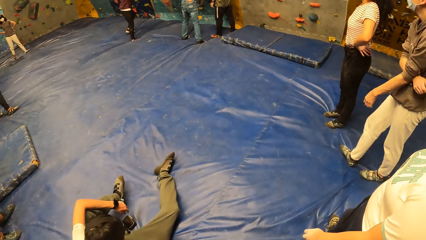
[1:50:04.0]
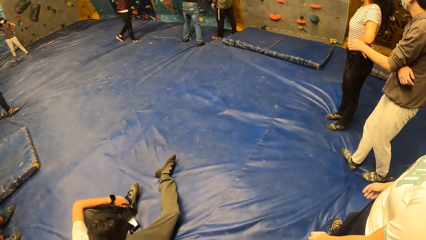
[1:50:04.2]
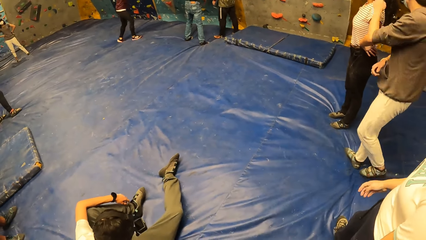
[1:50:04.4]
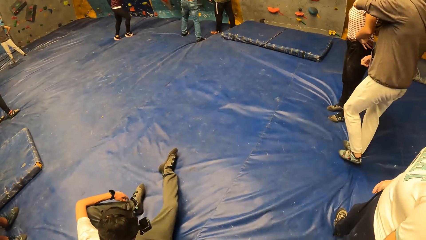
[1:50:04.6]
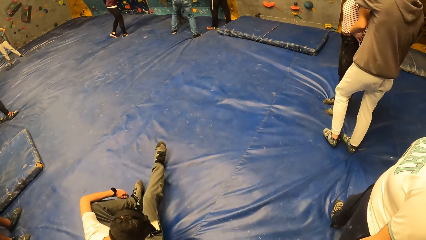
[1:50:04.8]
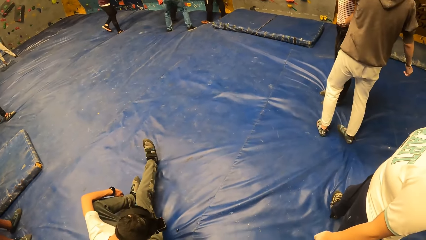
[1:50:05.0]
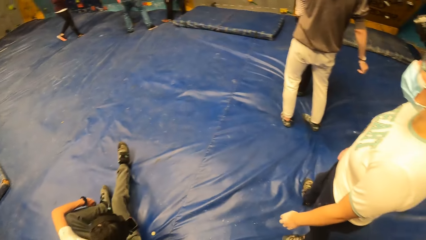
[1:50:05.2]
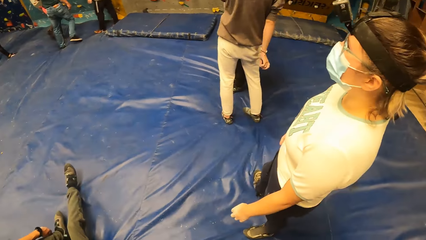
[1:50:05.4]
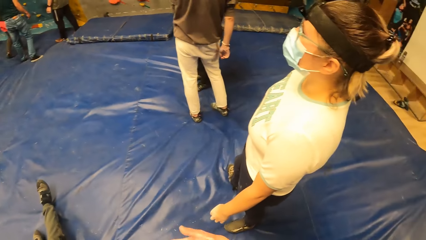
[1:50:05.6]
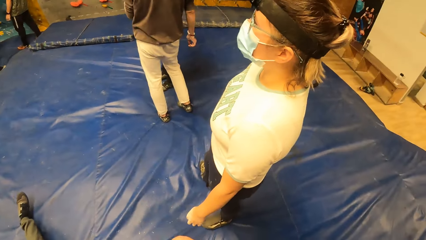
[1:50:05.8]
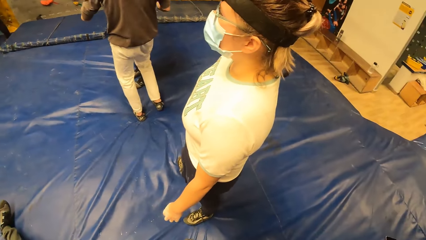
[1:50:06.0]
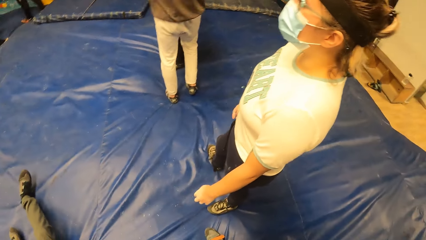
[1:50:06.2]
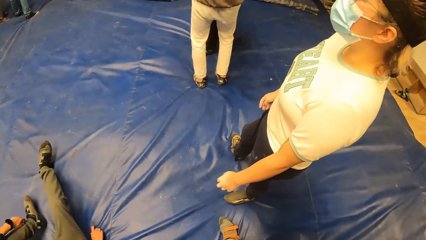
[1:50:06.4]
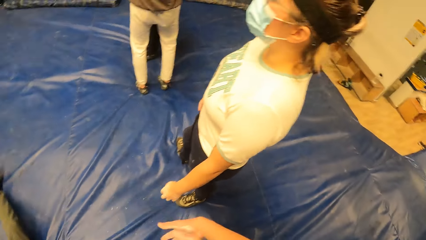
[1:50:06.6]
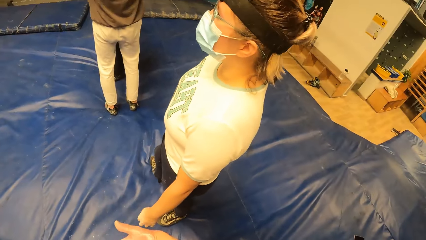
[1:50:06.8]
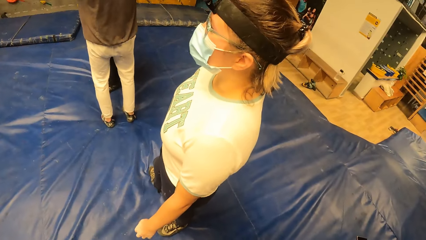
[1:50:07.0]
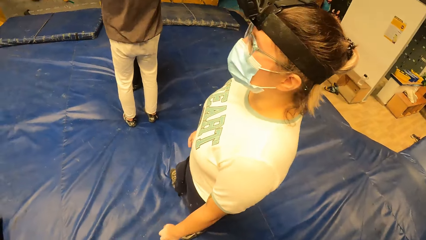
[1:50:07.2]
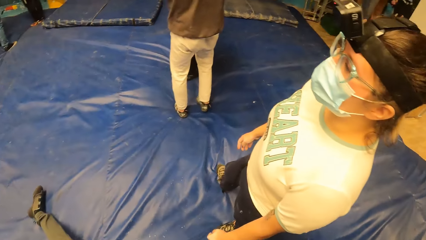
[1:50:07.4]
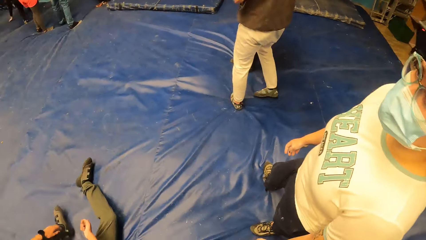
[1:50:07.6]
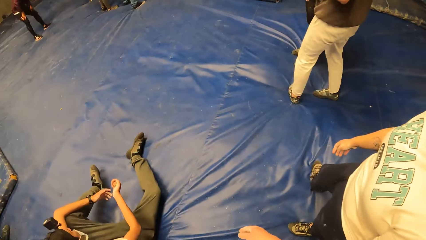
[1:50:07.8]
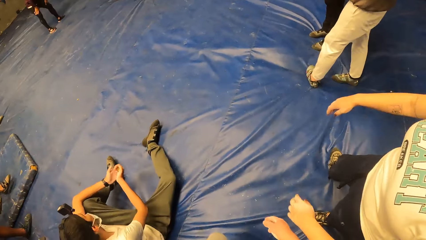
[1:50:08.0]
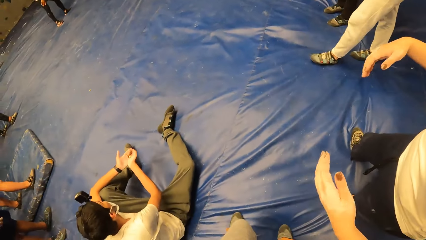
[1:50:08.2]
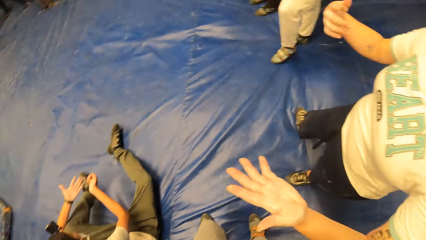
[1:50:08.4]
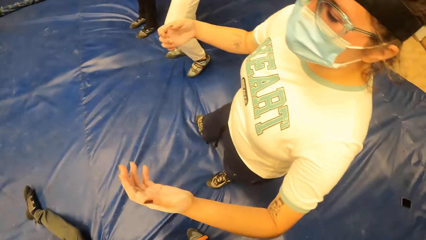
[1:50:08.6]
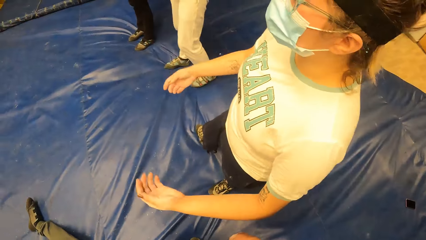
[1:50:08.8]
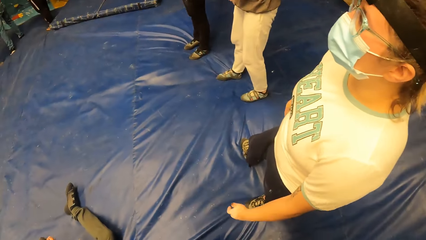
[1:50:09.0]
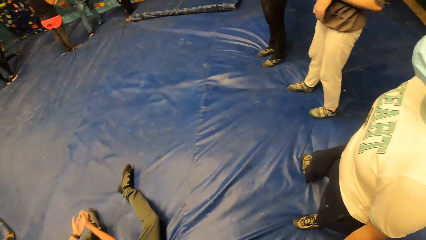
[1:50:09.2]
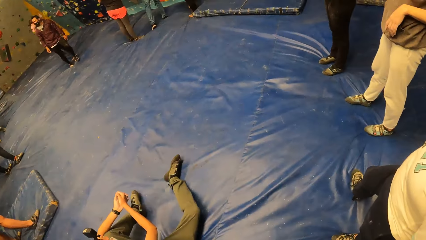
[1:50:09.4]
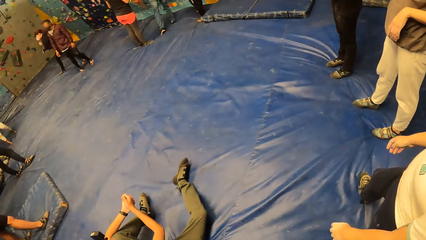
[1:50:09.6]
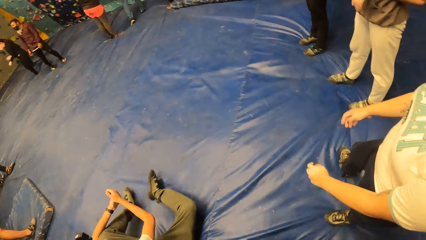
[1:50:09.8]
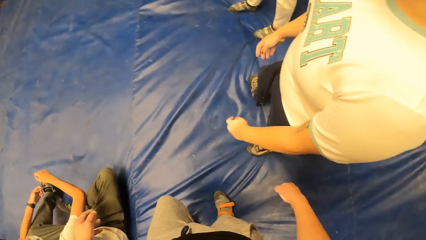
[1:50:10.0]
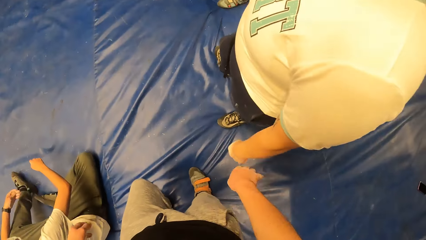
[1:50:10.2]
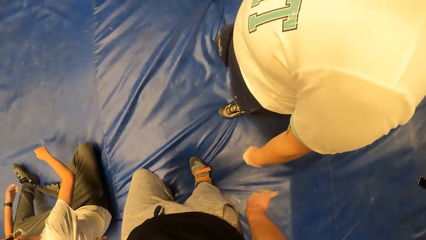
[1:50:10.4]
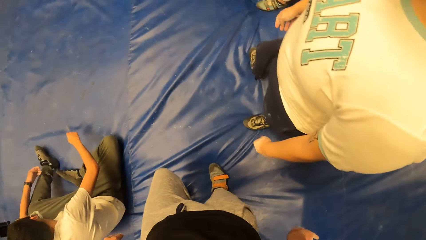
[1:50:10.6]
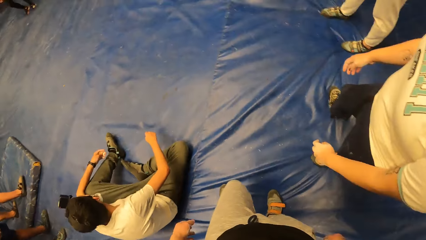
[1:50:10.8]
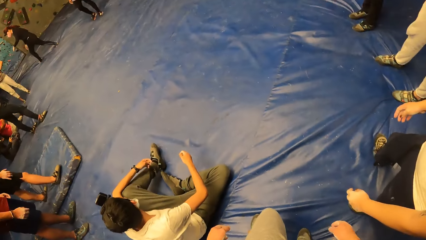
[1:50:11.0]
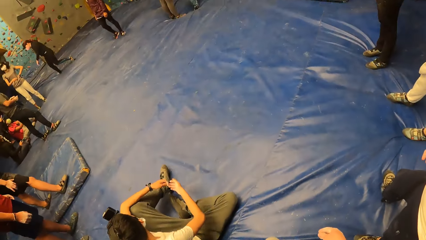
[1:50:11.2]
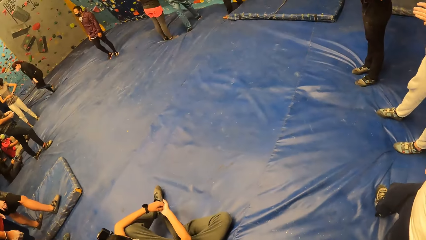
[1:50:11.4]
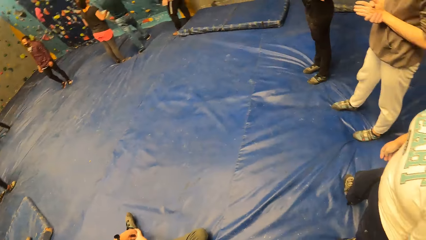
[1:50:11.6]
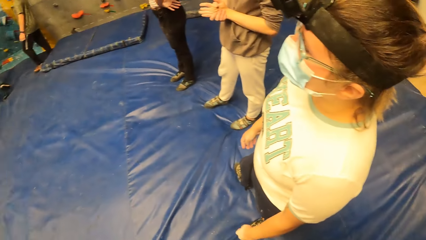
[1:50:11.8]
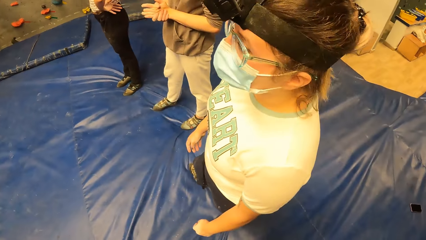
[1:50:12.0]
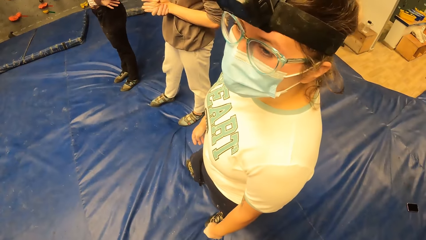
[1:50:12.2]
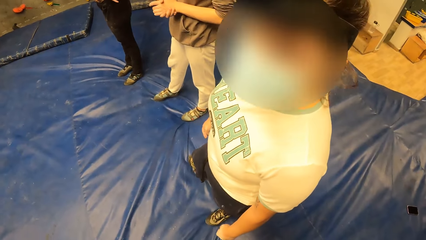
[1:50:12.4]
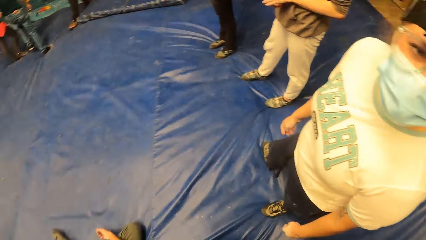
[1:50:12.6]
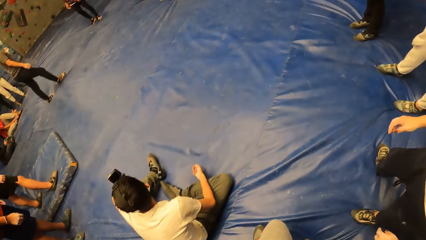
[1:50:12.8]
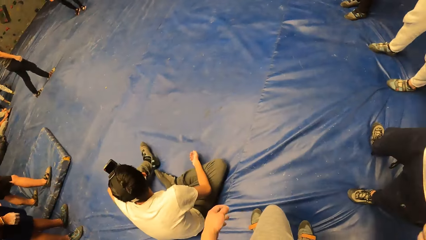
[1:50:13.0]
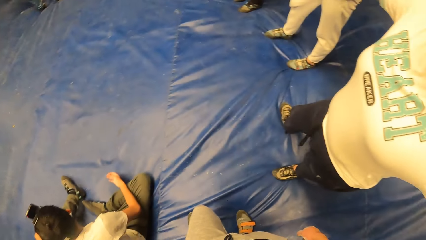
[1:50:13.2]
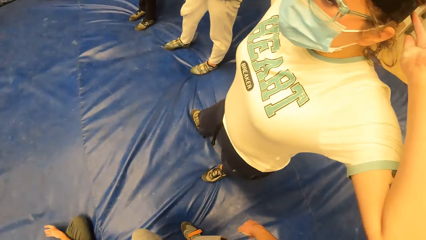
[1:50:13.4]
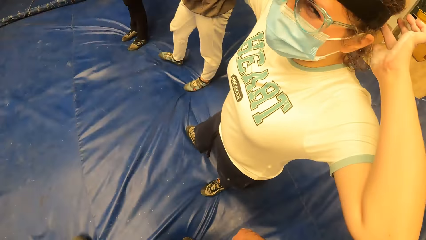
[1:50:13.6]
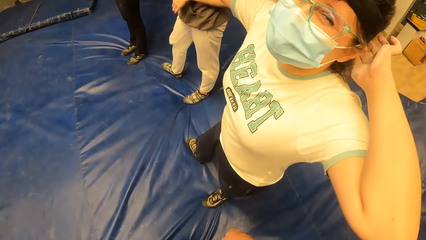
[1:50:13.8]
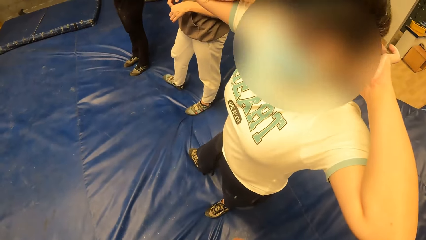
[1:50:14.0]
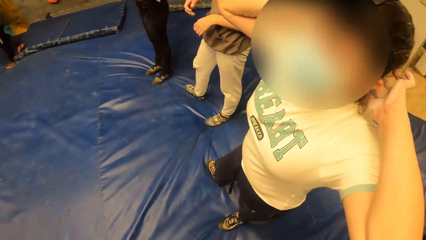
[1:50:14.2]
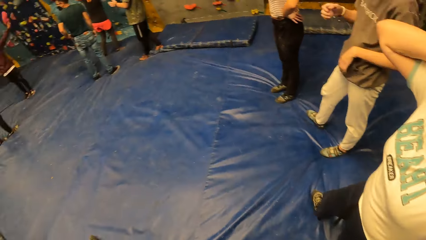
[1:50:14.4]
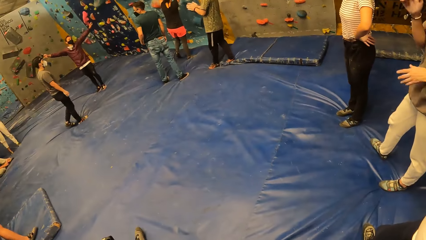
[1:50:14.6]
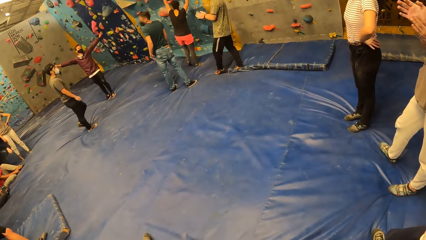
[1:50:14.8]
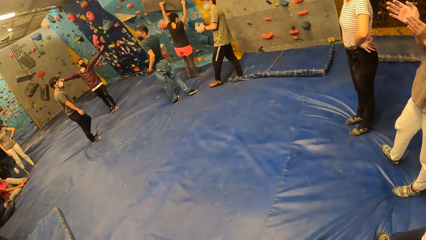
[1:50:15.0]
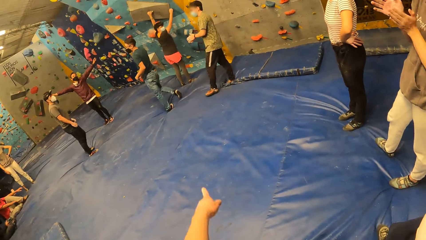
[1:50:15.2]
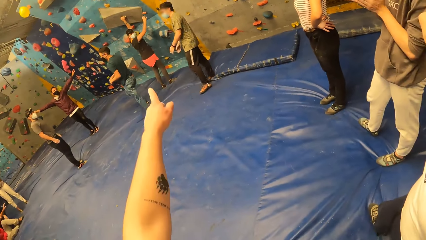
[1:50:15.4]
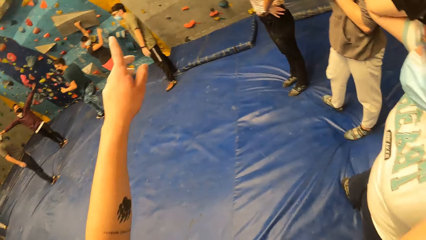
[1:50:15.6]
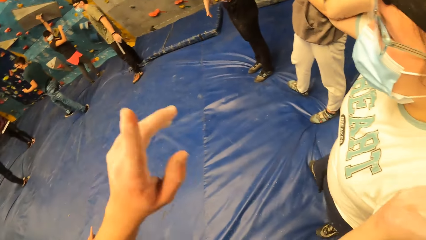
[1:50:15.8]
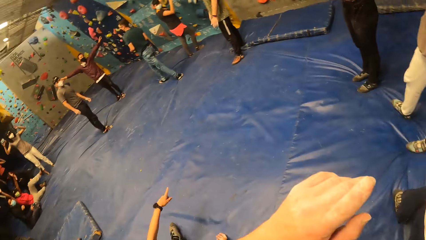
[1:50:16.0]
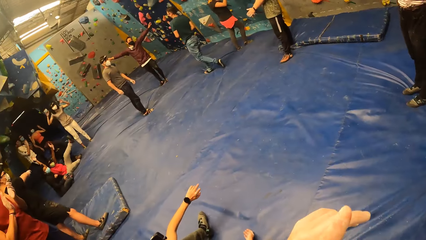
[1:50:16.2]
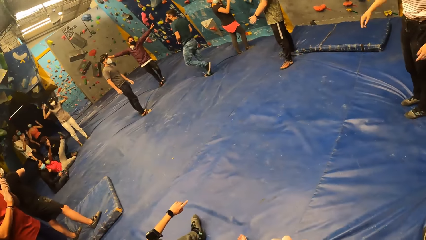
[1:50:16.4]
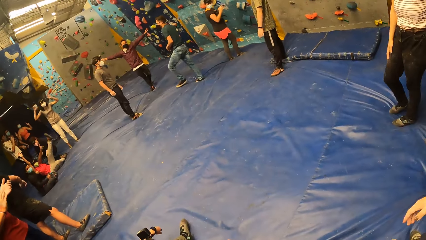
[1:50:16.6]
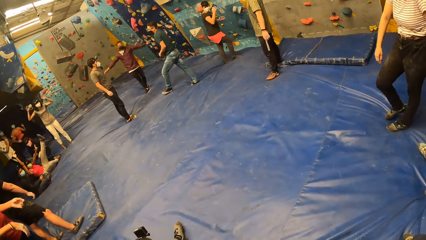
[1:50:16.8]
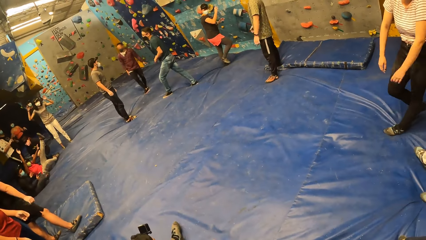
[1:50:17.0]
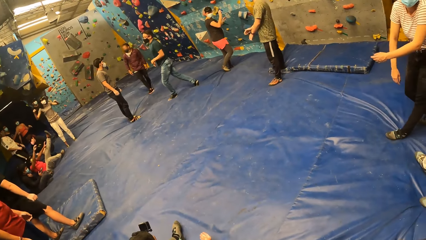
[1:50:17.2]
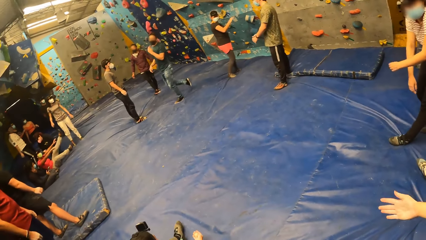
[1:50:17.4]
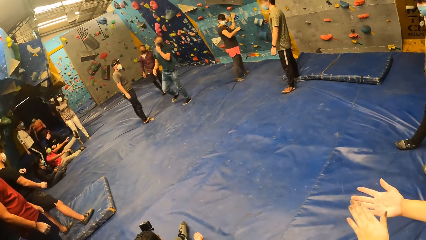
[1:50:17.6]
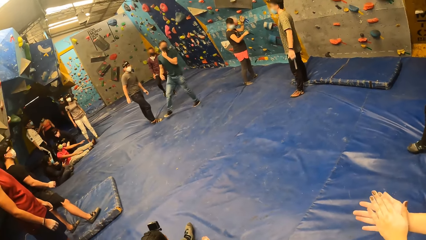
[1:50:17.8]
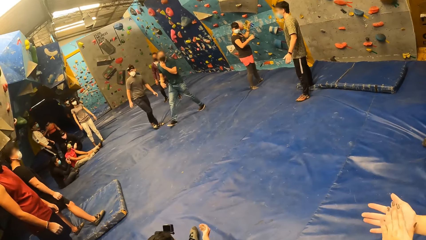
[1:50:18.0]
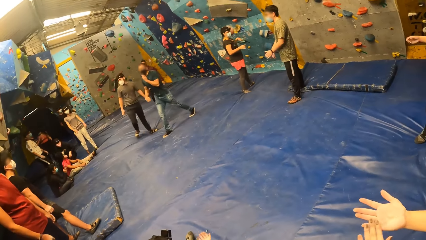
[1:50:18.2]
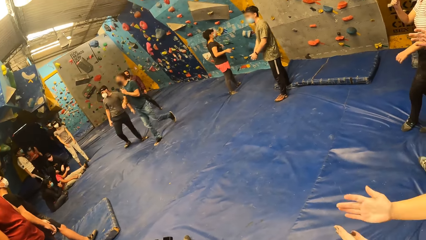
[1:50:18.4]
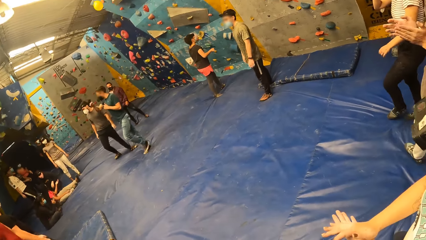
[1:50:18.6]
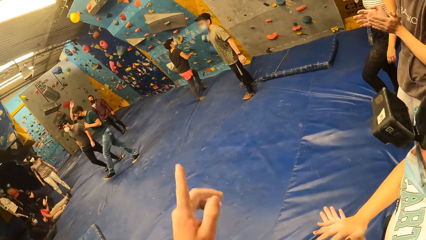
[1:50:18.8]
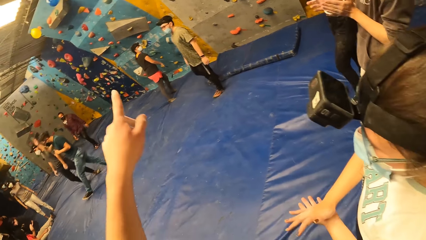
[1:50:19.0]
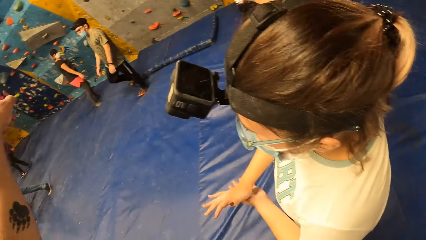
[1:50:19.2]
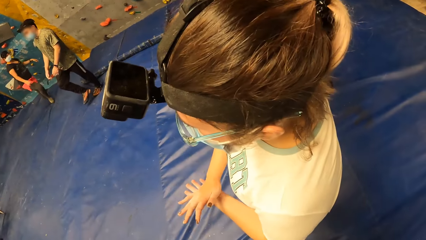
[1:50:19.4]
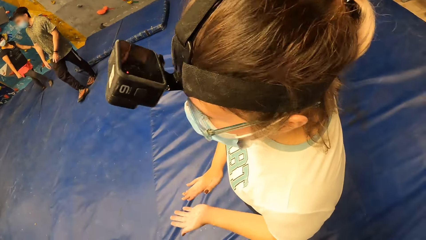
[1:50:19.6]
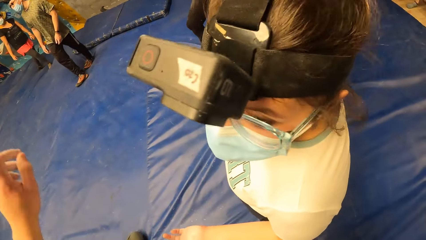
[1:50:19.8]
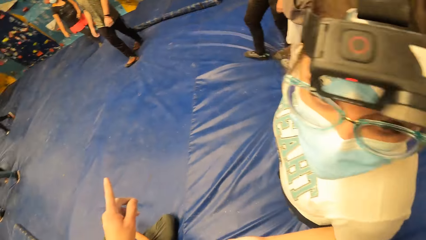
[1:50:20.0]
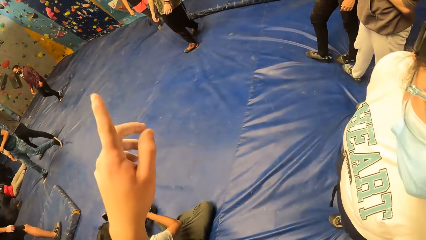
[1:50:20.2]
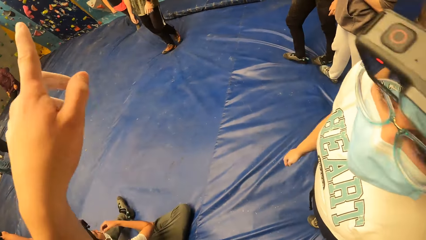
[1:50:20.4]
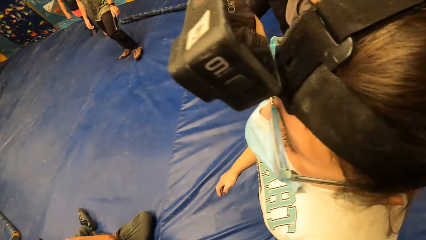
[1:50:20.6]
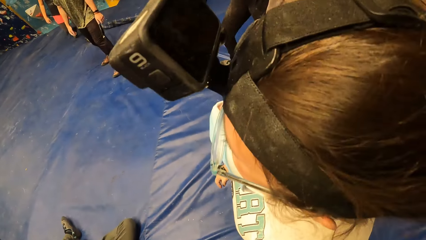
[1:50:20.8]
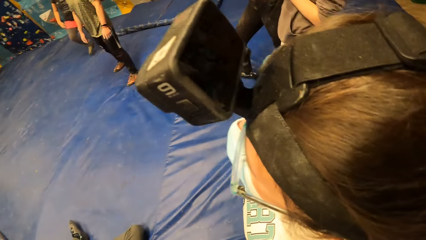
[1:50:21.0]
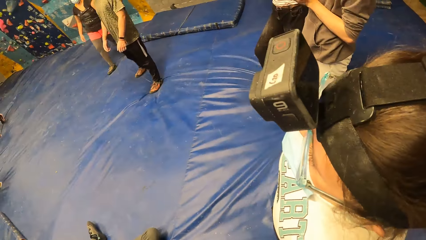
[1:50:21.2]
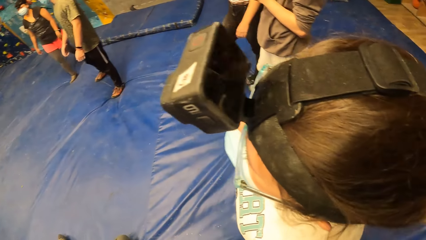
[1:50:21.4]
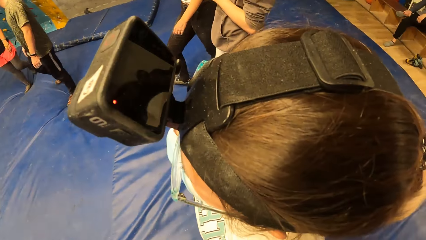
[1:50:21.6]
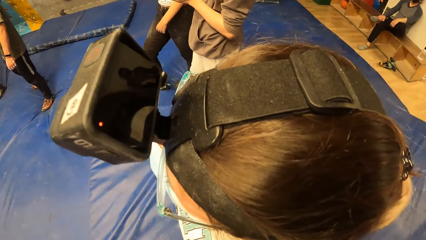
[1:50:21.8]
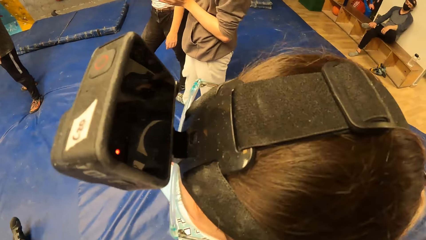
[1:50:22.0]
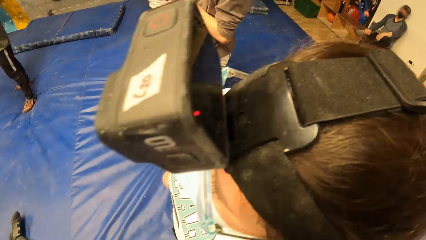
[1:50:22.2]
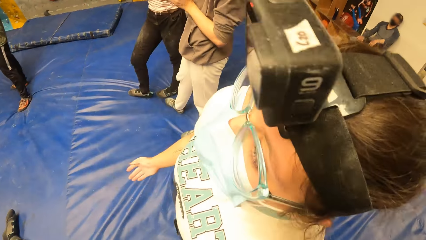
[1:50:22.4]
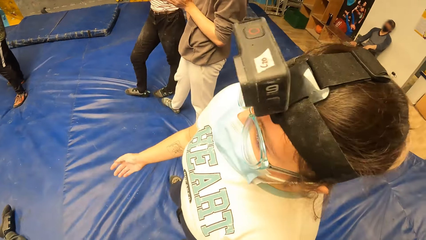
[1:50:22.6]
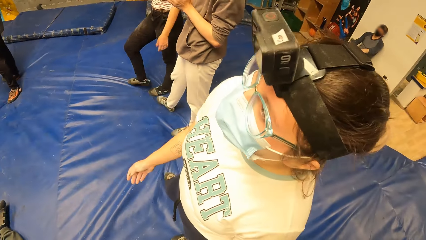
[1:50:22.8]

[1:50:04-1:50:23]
The camera wearer looks around. They move the hand. They look around. They move the hand. They point the finger. They look around. They move the hand. They look around.
